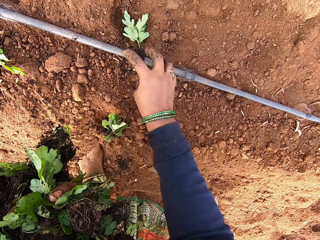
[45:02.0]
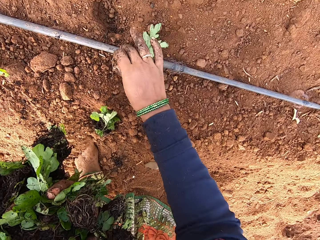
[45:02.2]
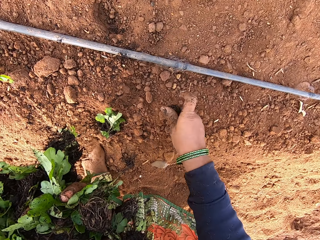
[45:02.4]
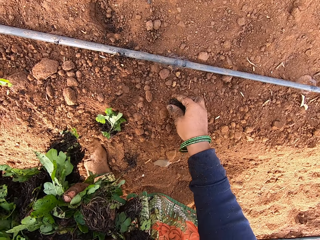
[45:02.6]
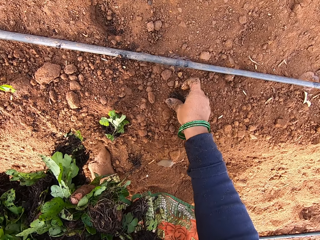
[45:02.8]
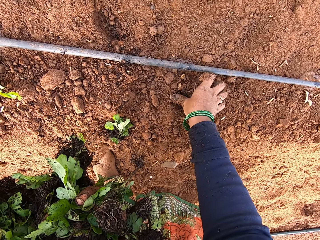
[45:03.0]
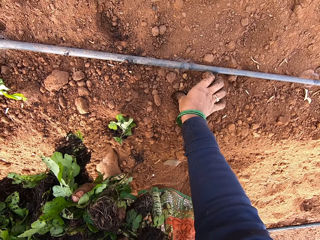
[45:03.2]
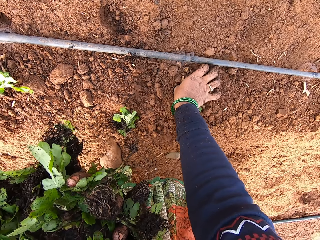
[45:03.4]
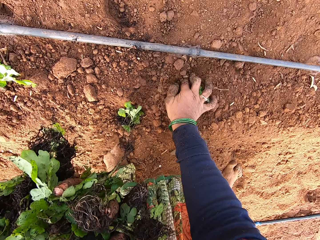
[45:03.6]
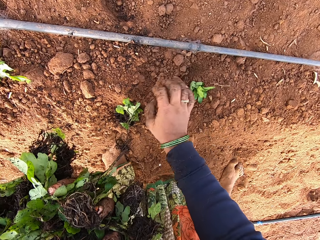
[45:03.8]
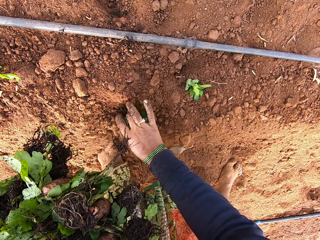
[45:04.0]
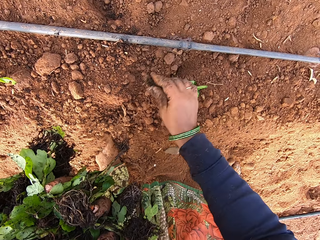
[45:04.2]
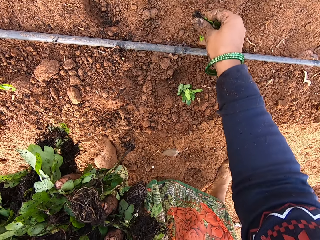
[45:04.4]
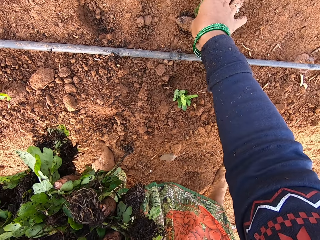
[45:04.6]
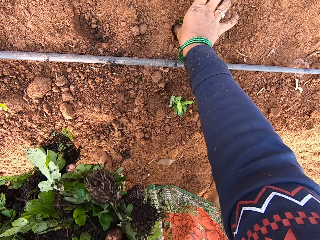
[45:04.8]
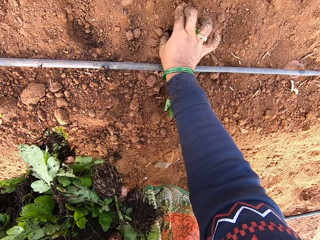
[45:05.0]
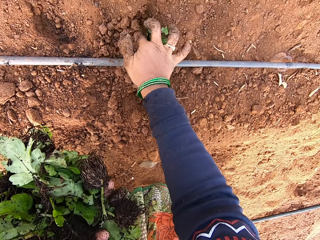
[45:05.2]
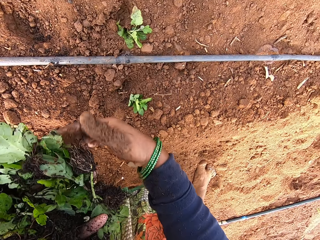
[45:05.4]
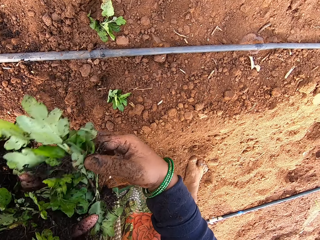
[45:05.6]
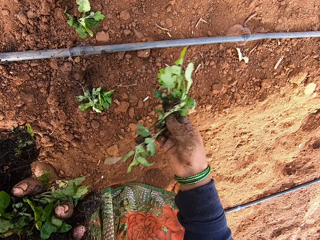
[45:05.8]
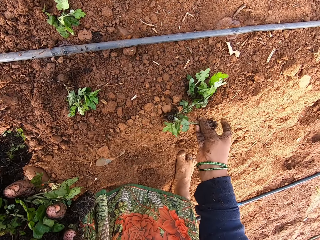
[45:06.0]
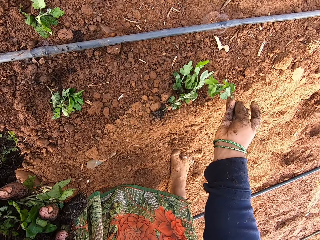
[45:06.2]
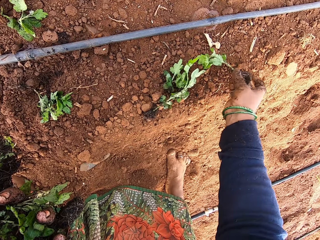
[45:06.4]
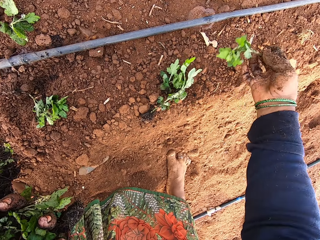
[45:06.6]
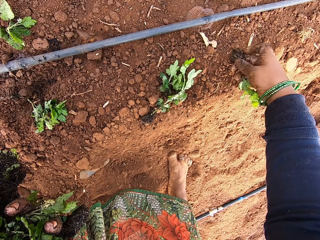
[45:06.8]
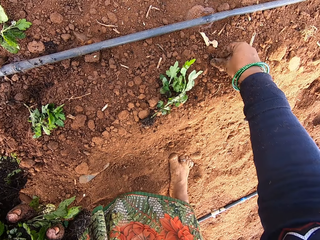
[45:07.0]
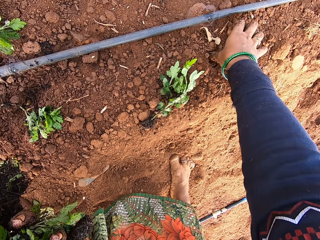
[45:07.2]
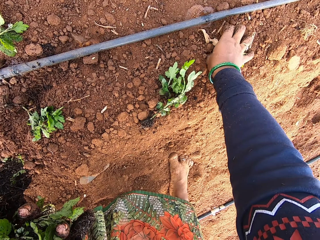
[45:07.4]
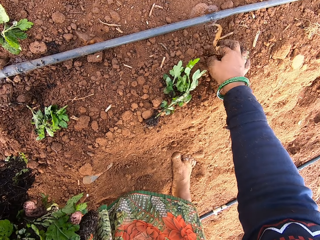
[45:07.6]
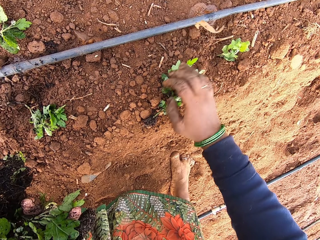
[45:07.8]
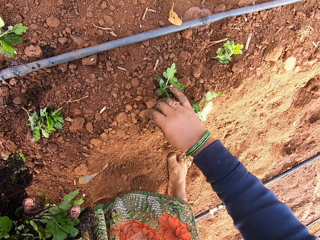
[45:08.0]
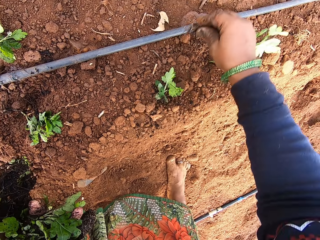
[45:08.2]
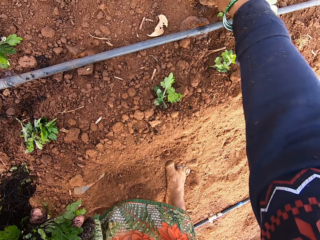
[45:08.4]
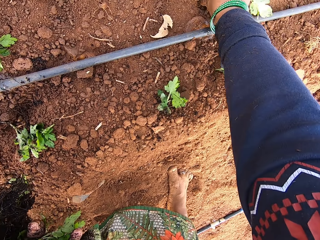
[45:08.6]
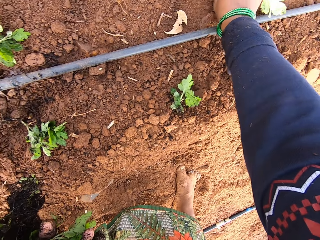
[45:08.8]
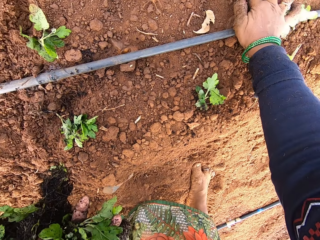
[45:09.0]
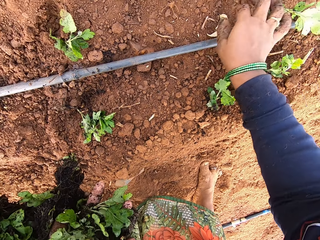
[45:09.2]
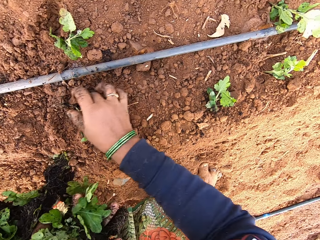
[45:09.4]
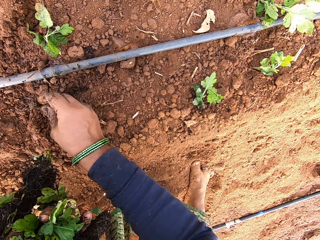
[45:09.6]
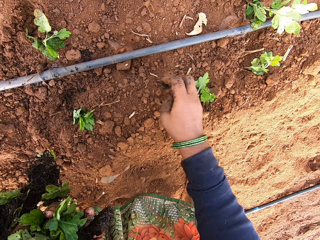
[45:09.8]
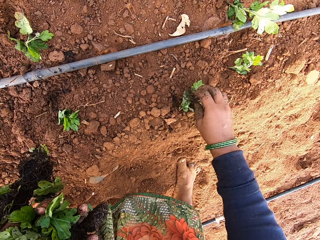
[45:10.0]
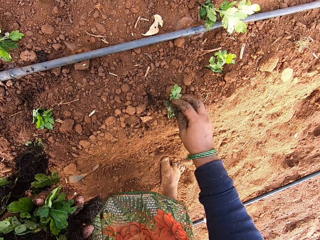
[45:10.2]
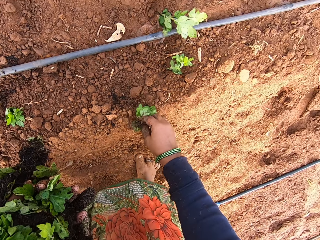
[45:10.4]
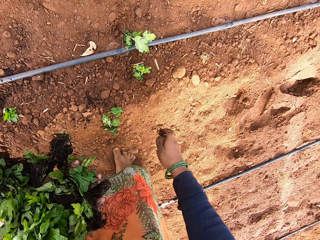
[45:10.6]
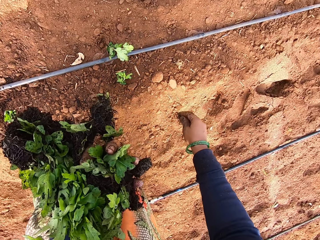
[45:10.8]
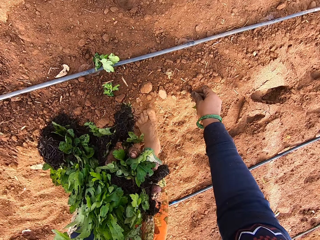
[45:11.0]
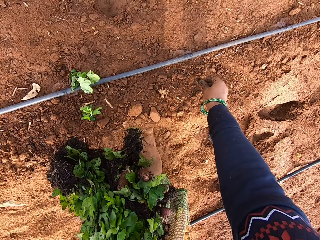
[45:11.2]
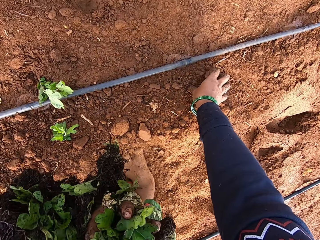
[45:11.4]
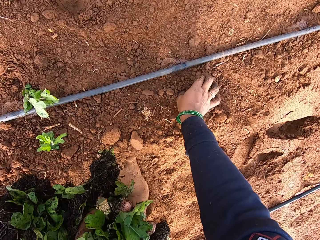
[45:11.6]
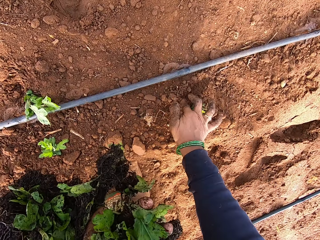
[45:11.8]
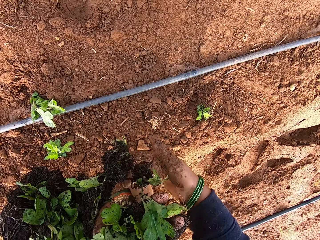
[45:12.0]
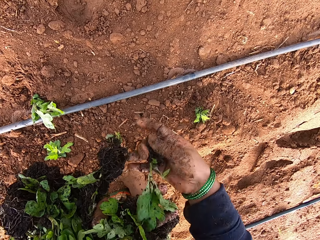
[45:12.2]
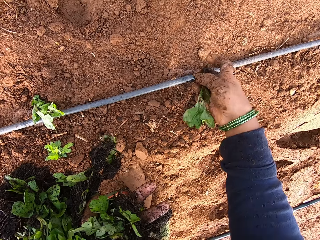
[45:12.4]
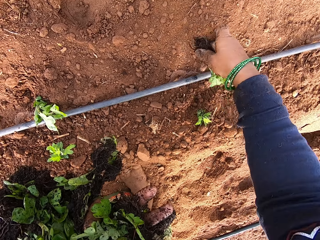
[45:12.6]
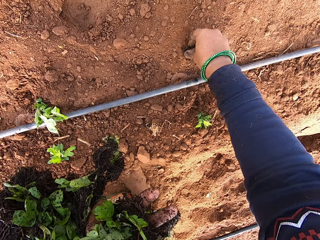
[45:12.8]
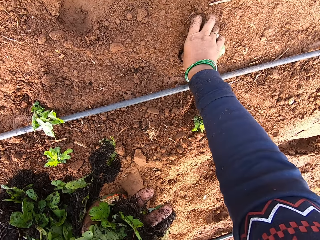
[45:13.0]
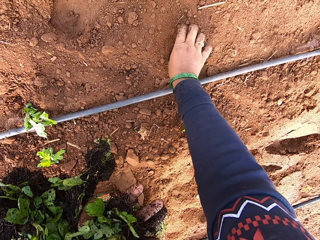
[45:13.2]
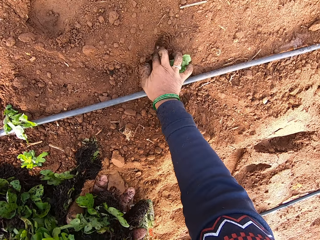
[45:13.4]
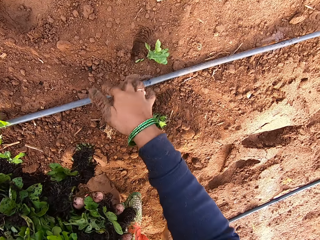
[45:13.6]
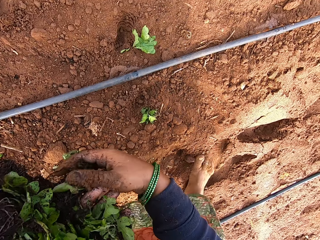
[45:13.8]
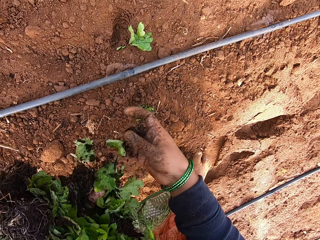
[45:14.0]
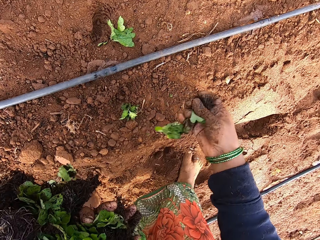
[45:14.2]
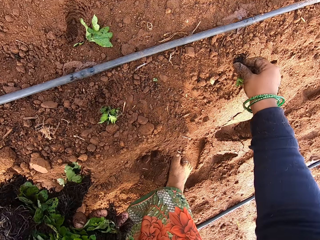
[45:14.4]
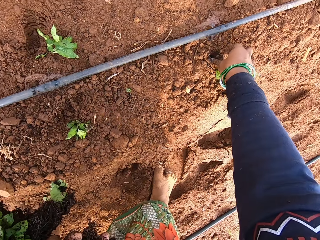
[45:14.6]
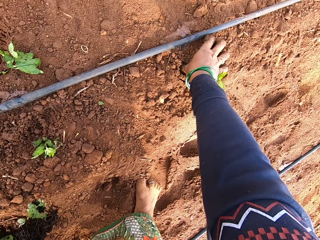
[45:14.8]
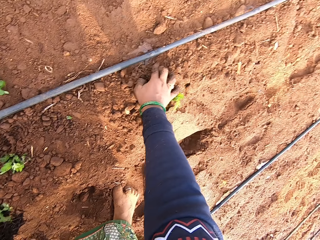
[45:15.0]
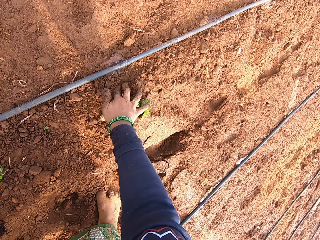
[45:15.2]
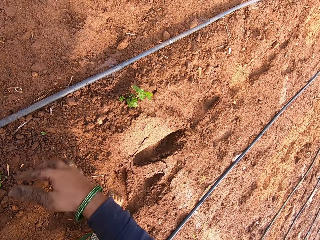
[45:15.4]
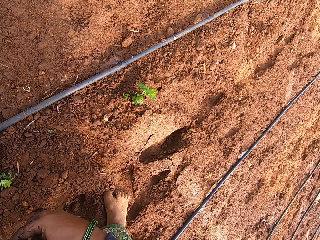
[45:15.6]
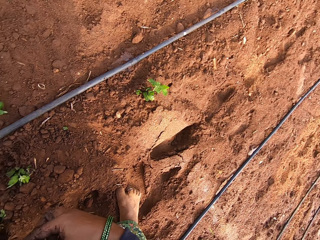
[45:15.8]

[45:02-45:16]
The camera wearer takes the seedling from the ground with her right hand. She plants the seedling in the ground with her right hand. She takes a seedling from the ground with her right hand. She plants the seedling in the ground with her right hand. She takes a seedling from the seedlings in her left hand with her right hand. She plants the seedling in the ground with her right hand. She takes a seedling from the ground with her right hand. She plants the seedling in the ground with her right hand. She takes a seedling from the ground with her right hand. She moves a seedling on the ground with her right hand. She plants the seedling in the ground with her right hand. She takes a seedling from the seedlings in her left hand with her right hand. She plants the seedling in the ground with her right hand. She takes a seedling from the seedlings in her left hand with her right hand. She plants the seedling in the ground with her right hand.

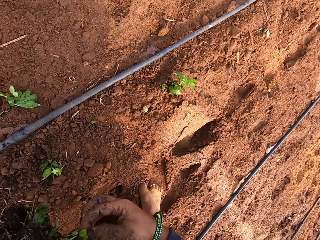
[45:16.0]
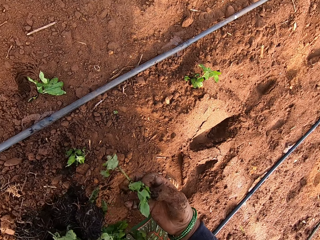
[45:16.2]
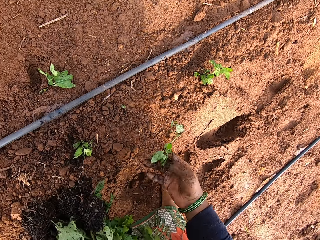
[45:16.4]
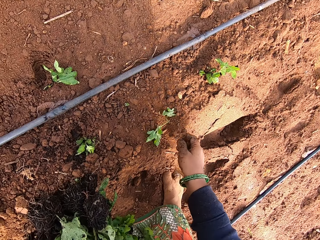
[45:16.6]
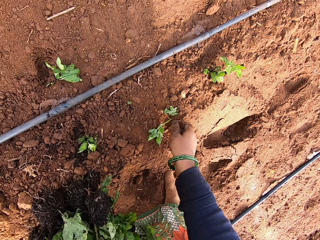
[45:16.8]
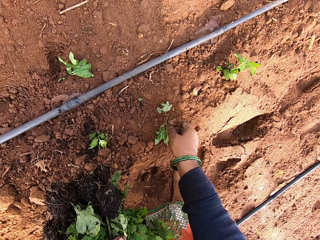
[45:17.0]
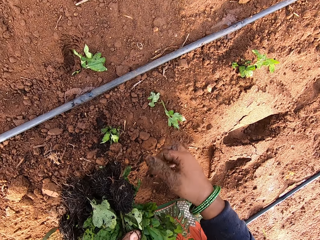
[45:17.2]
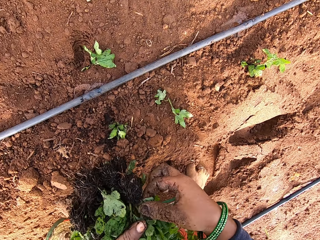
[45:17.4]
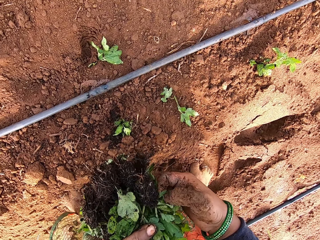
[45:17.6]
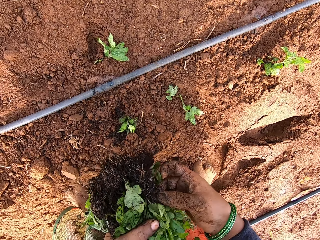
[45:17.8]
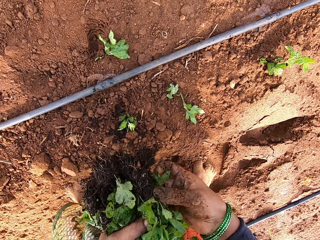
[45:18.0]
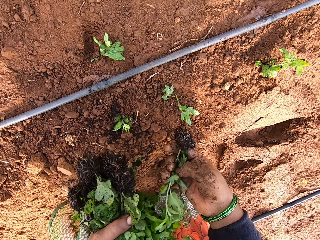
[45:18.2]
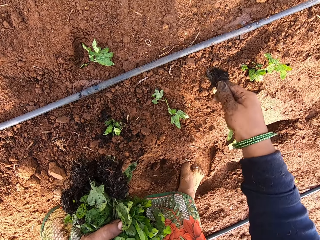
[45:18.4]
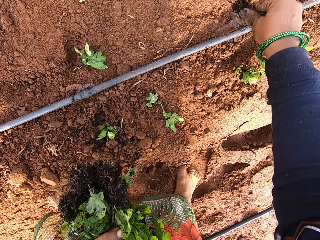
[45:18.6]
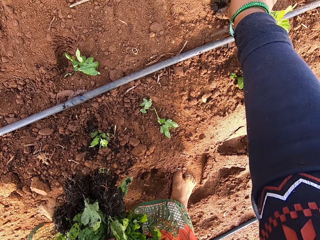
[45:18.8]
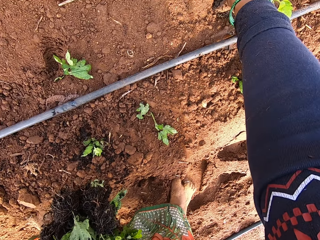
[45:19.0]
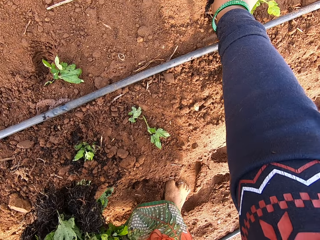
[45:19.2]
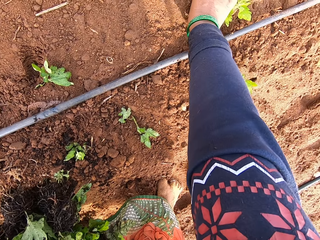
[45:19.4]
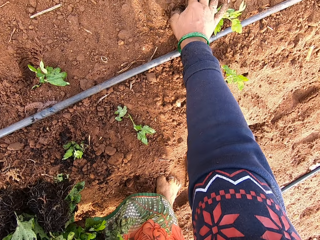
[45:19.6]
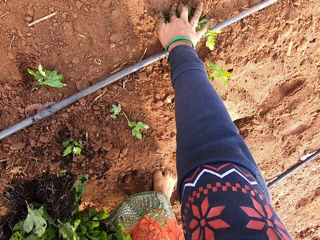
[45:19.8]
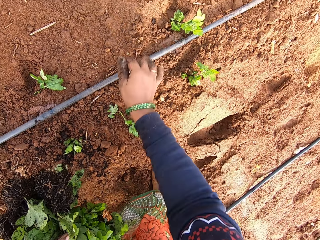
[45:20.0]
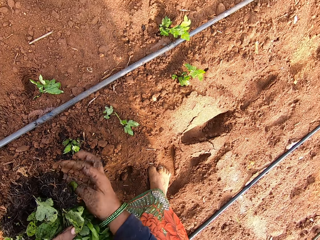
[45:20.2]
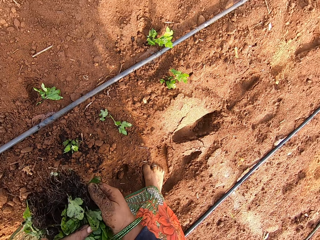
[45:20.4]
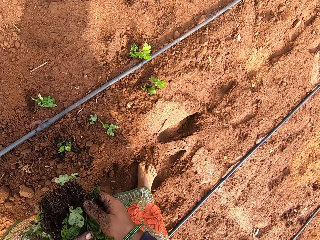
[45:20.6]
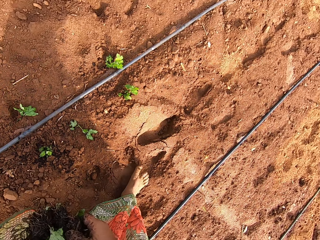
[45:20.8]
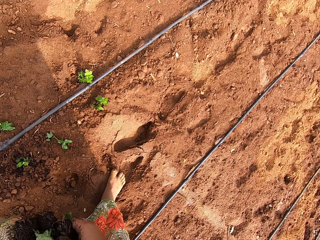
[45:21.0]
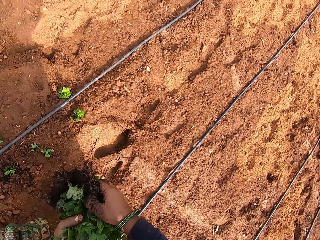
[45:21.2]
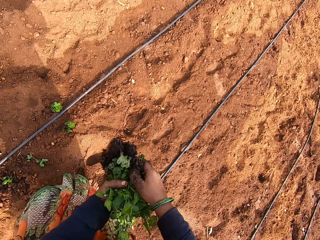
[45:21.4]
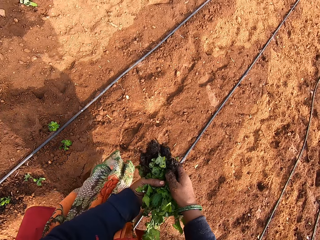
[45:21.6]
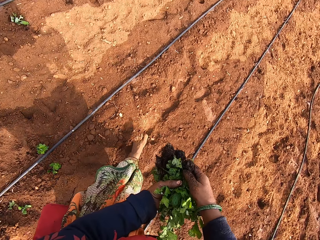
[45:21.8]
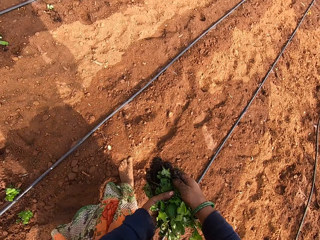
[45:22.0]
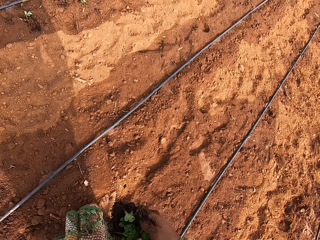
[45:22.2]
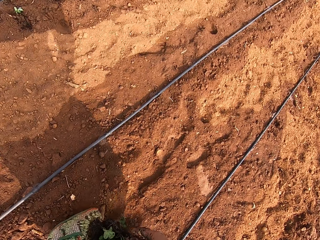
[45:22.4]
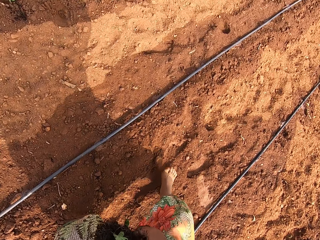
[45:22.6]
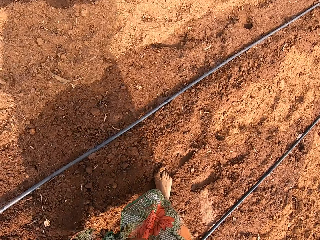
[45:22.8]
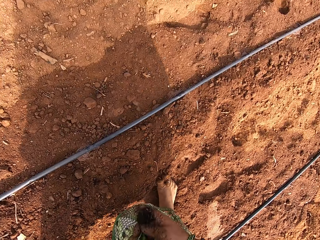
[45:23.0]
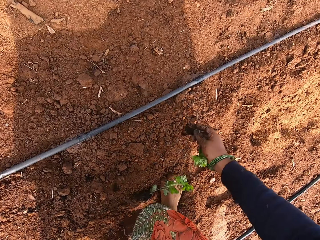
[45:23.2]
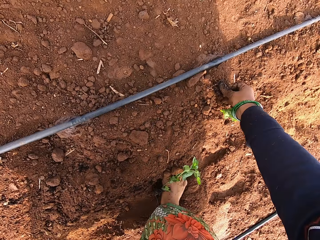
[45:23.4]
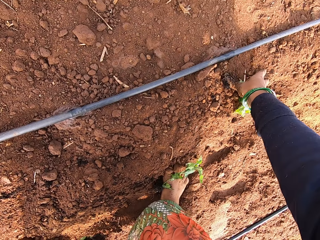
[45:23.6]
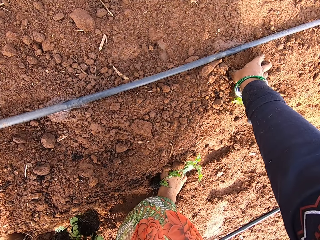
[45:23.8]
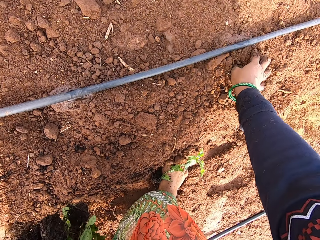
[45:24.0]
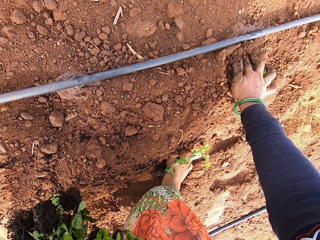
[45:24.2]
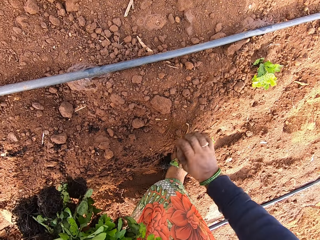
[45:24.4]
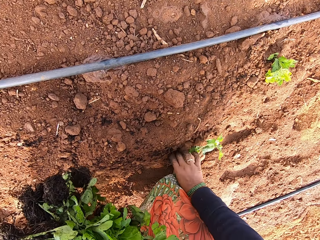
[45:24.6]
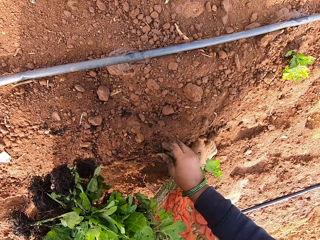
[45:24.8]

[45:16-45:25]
The camera wearer takes a seedling from her left hand with her right hand. She drops the seedling on the ground with her right hand. She touches the seedling on the ground with her right hand. She takes a seedling from her left hand with her right hand. She plants the seedling in the ground with her right hand. She holds the seedlings with both hands. She takes a seedling from her left hand with her right hand. She plants the seedling in the ground with her right hand. She picks up a seedling from her right leg with her right hand.
